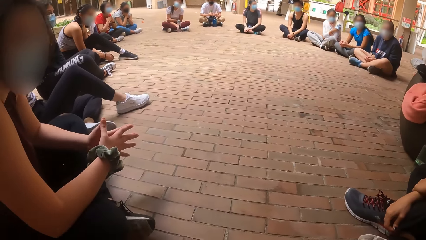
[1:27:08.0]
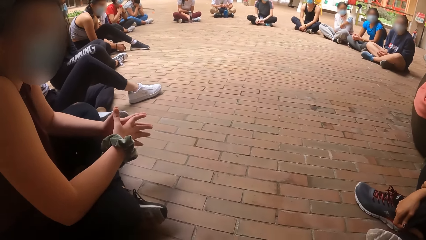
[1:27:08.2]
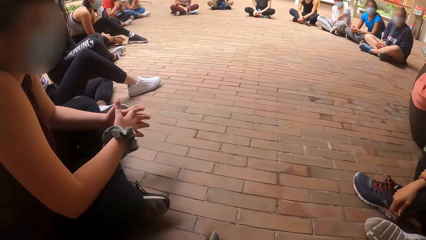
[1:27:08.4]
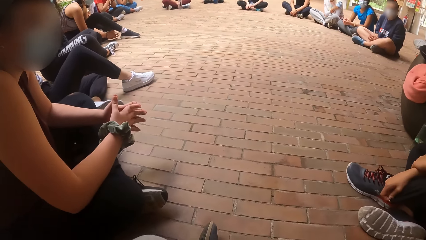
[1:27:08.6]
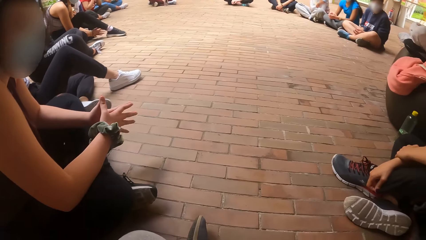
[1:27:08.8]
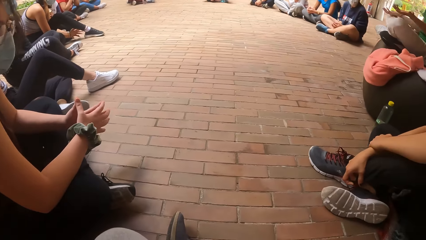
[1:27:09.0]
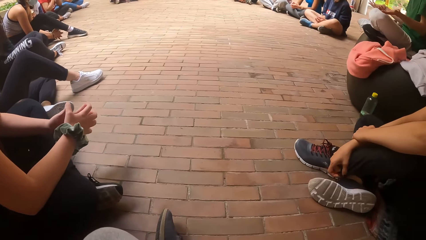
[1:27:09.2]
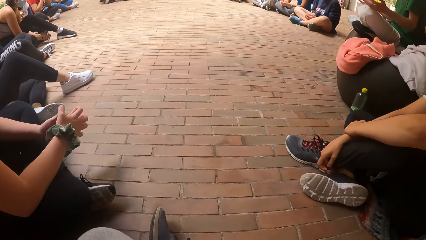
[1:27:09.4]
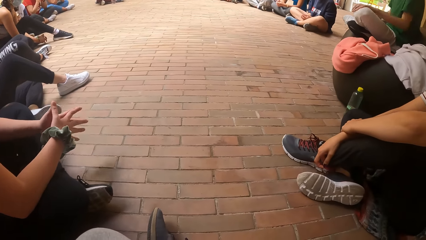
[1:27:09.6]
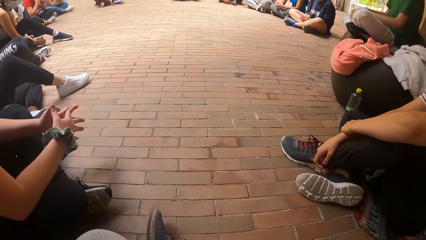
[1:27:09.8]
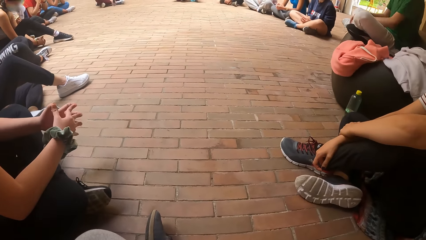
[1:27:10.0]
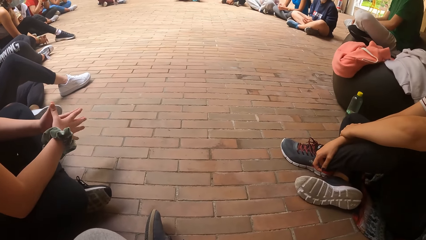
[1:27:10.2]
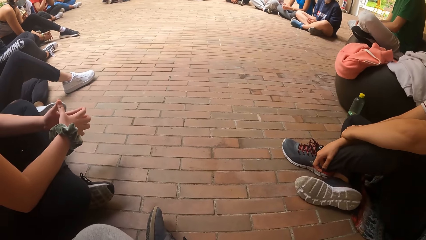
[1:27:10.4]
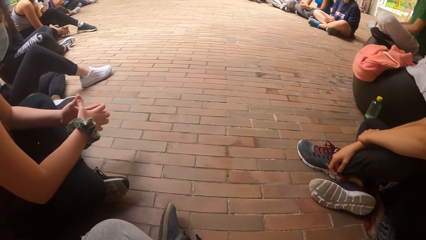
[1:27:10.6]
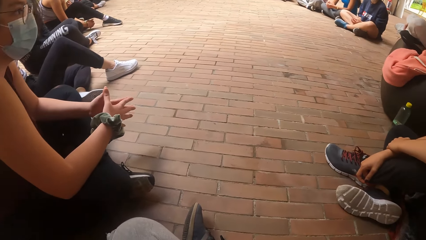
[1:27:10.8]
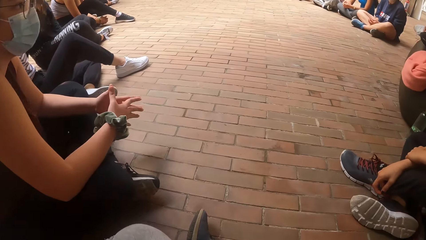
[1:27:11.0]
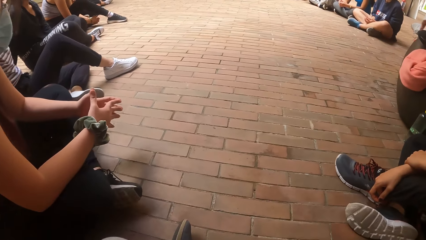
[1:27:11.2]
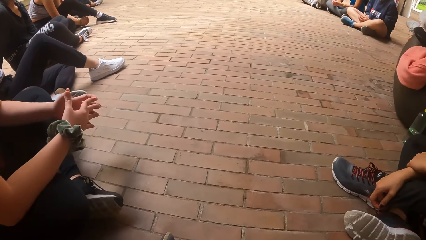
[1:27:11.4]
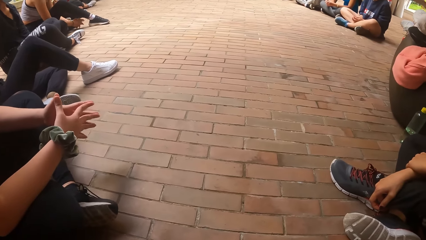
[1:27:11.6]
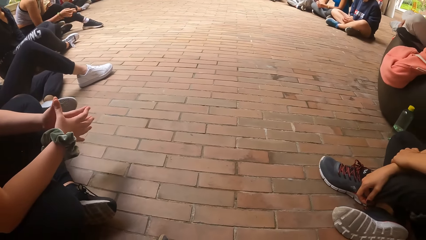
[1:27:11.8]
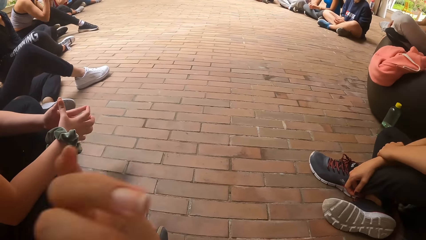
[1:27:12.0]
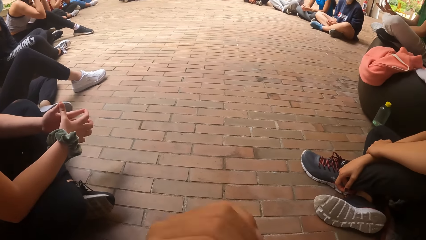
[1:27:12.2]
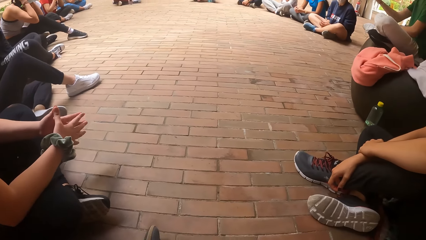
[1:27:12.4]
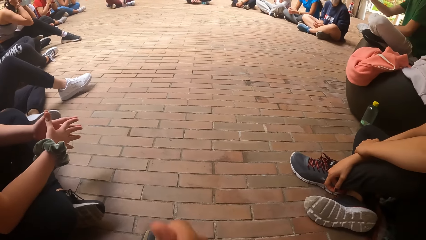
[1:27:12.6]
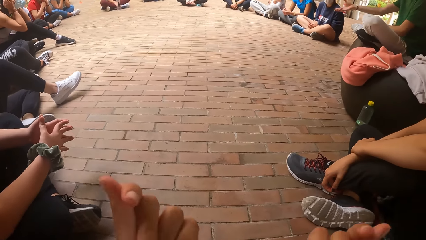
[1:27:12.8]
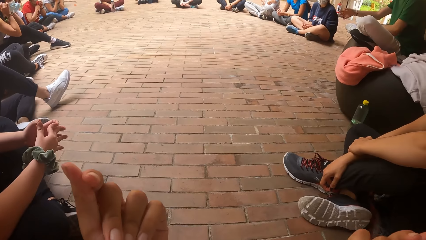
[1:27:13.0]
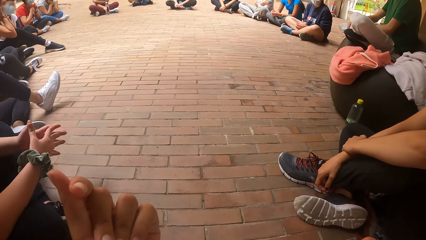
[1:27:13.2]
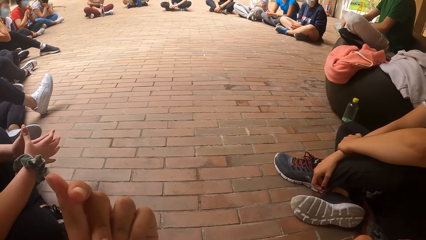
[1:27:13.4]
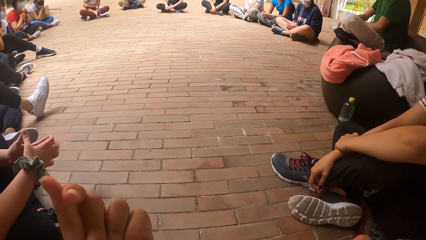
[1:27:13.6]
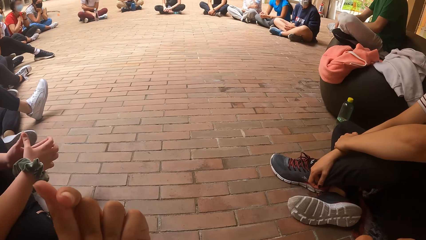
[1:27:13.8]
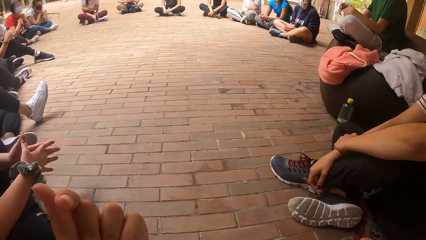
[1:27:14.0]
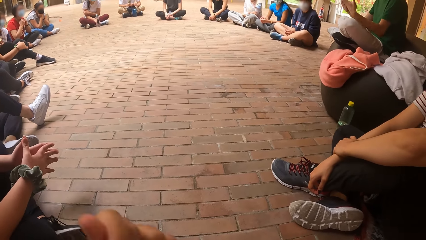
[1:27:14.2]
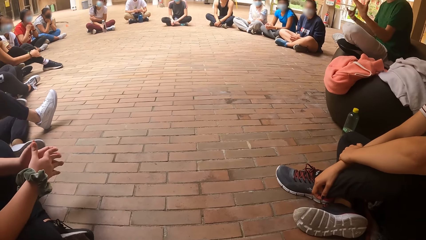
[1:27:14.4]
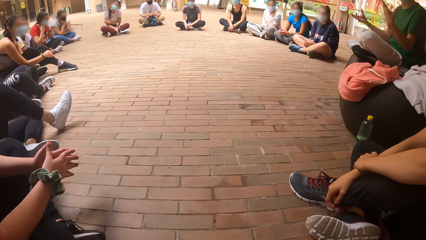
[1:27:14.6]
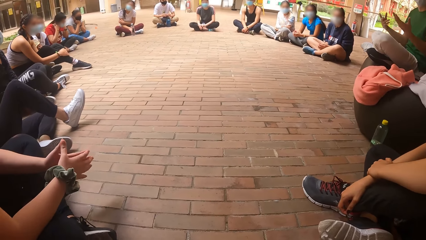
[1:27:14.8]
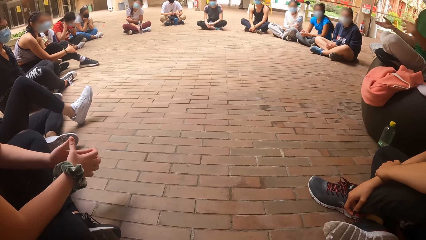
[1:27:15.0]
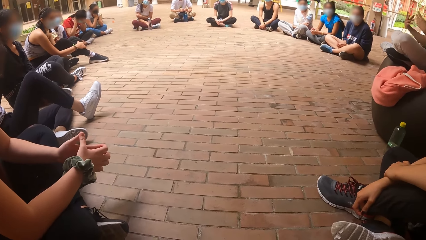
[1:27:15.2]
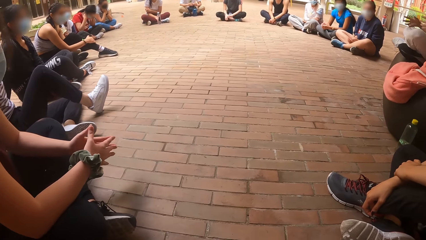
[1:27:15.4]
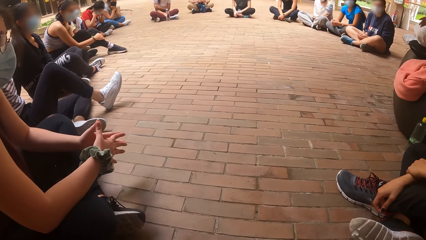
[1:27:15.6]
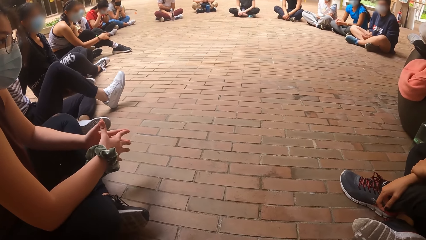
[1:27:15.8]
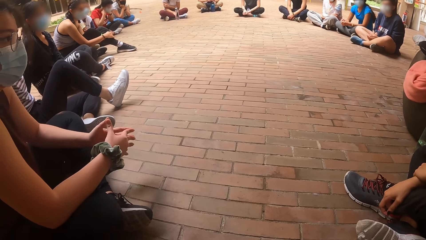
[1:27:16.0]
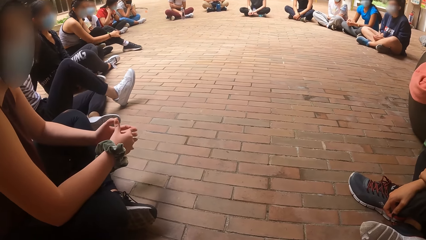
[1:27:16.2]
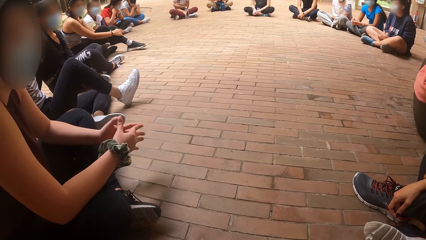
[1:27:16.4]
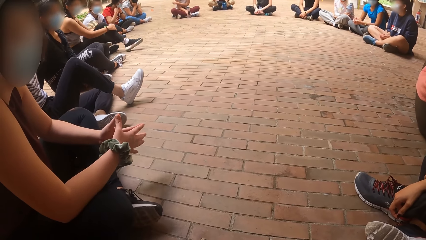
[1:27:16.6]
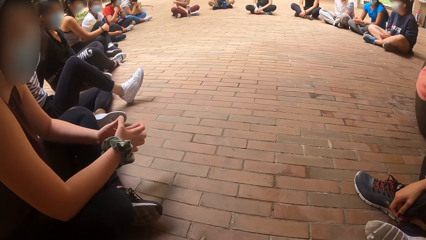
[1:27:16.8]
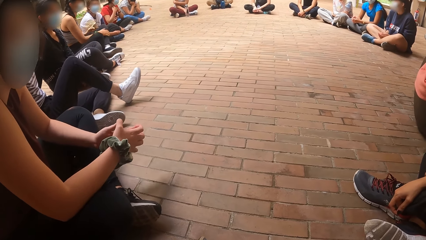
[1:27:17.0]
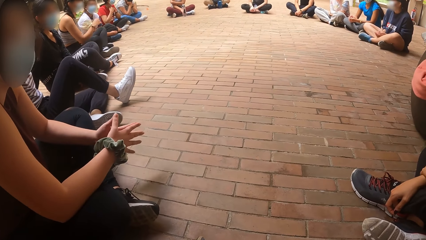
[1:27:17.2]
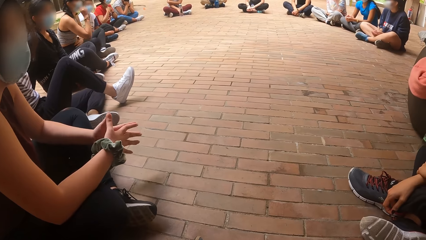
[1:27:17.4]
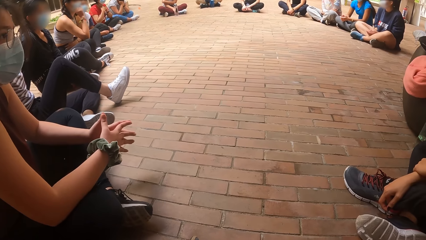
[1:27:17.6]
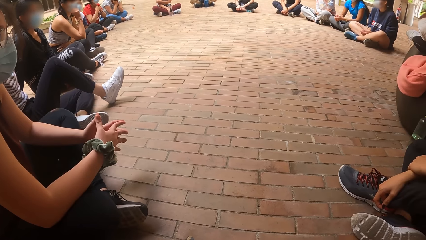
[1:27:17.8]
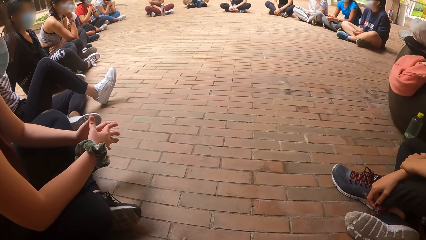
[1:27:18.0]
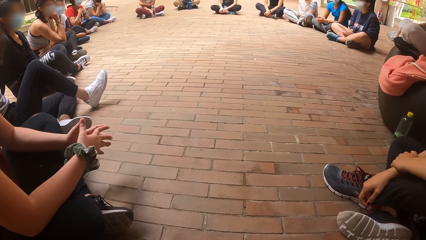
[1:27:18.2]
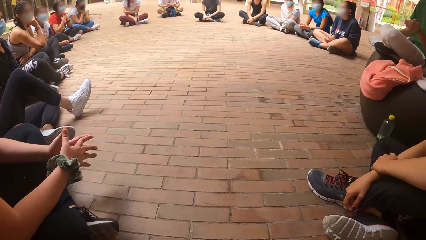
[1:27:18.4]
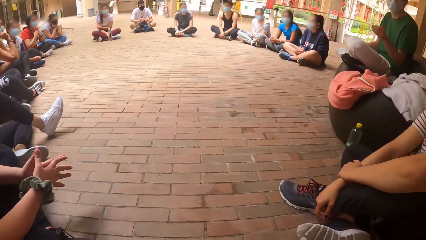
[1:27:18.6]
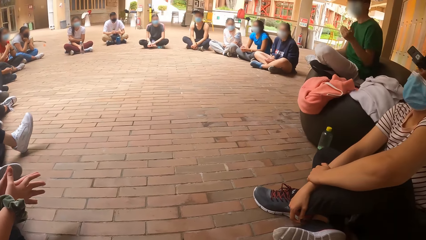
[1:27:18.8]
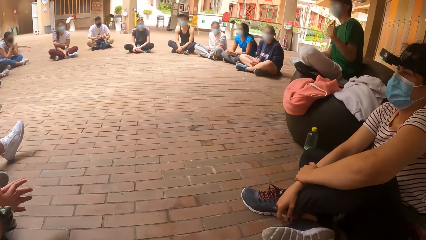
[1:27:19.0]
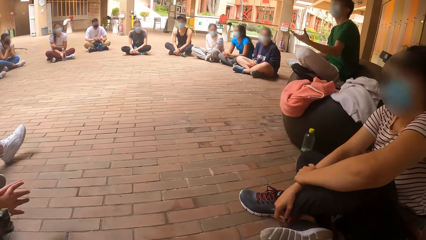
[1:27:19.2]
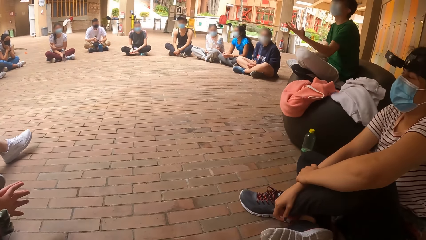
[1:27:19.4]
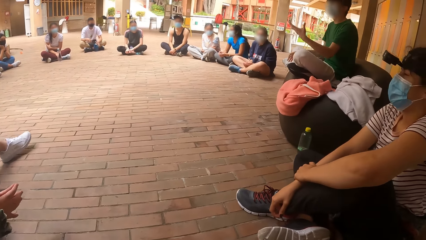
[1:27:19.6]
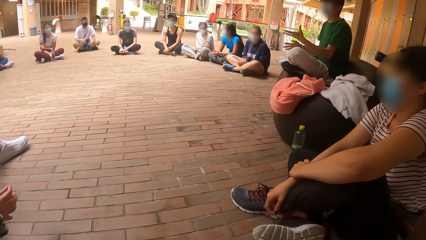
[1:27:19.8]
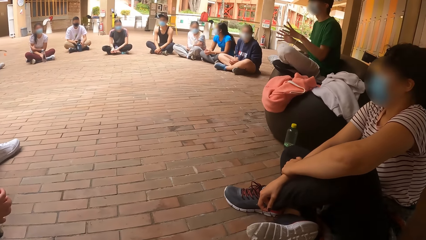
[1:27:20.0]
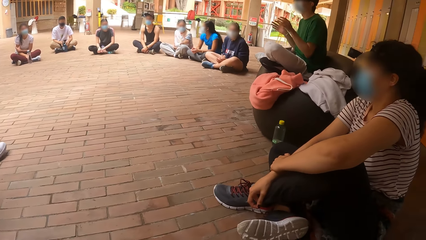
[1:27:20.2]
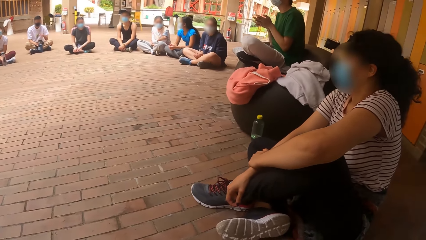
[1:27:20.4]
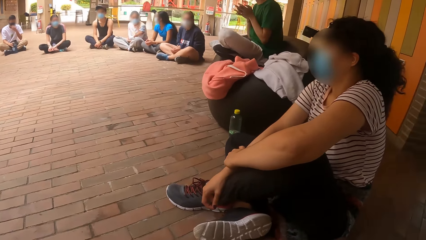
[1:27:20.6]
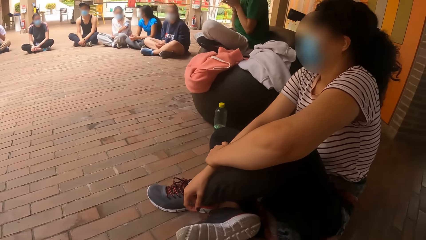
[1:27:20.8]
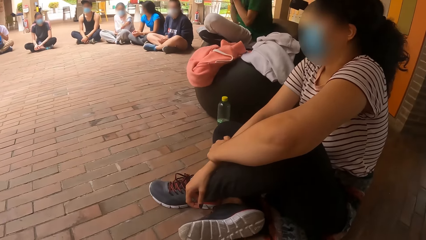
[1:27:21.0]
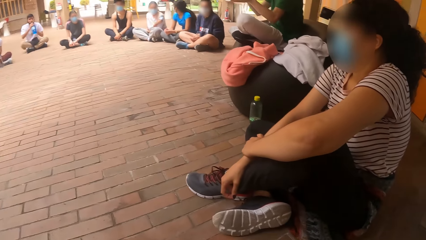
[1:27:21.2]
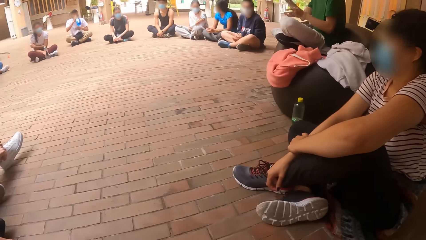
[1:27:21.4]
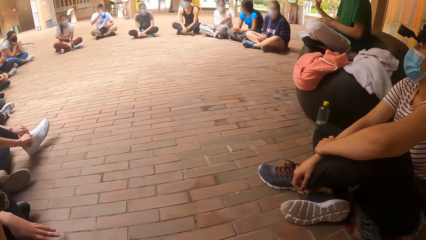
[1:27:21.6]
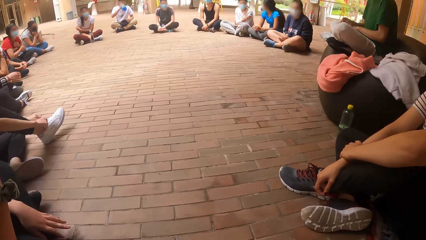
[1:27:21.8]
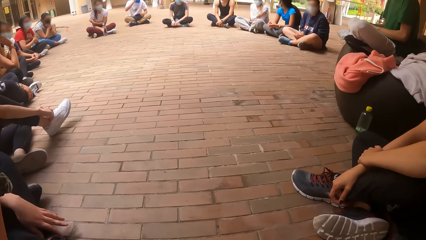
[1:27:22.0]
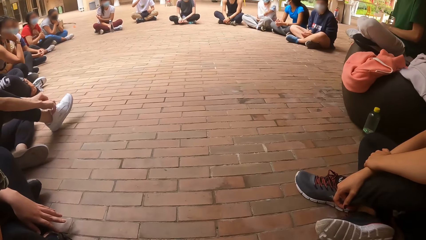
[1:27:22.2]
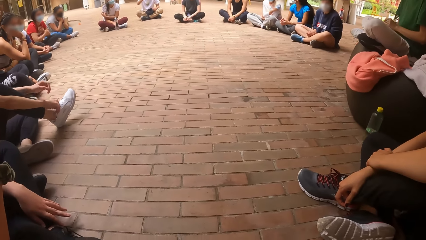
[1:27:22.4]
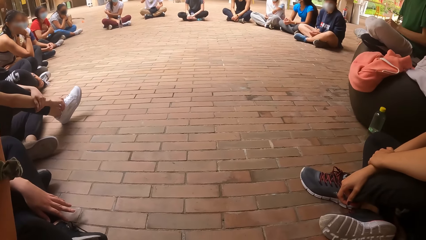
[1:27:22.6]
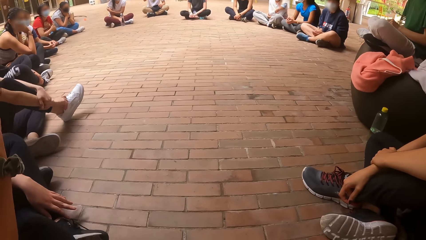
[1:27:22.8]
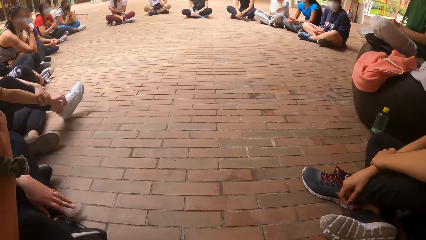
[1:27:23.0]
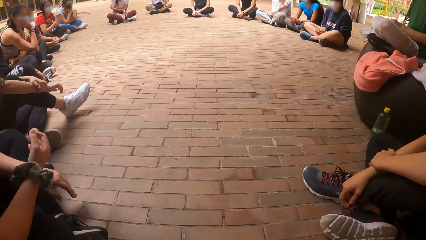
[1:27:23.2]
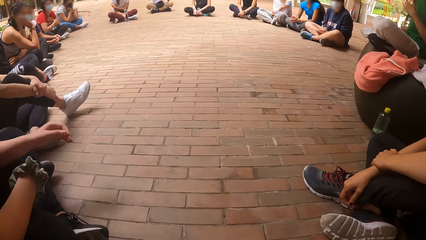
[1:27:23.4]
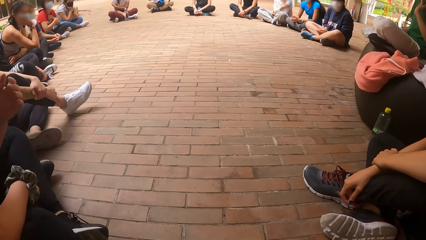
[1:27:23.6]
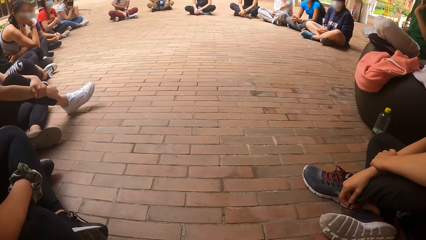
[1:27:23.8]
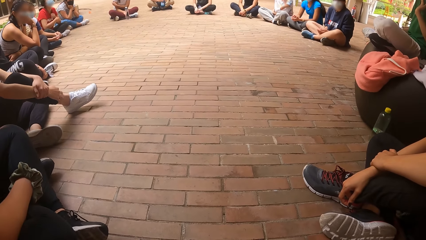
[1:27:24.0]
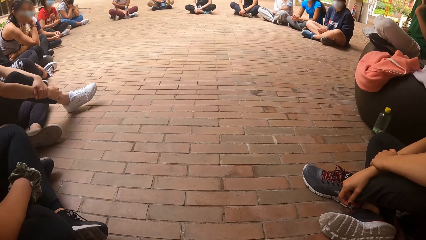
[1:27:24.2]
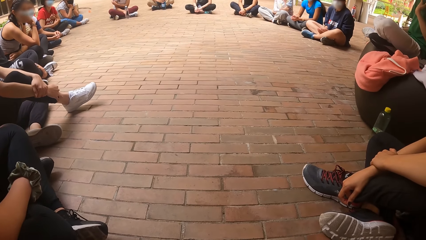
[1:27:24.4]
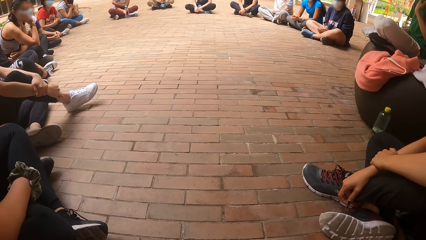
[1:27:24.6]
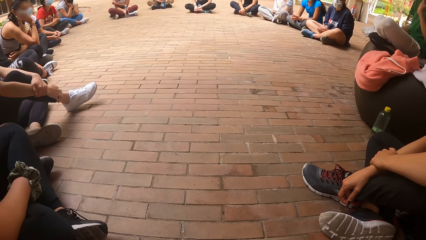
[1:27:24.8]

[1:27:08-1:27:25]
A woman puts hands together. The camera wearer moves a hand and looks at a hand. Another woman moves her legs. A man moves a hand.
